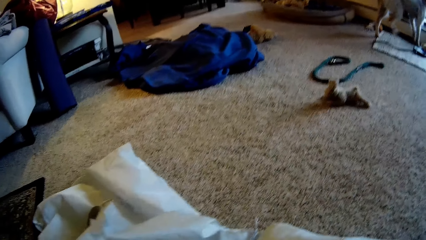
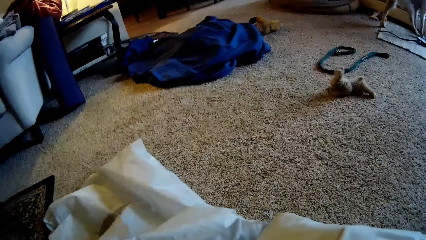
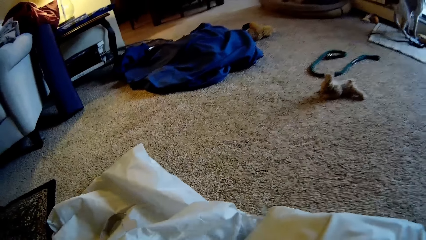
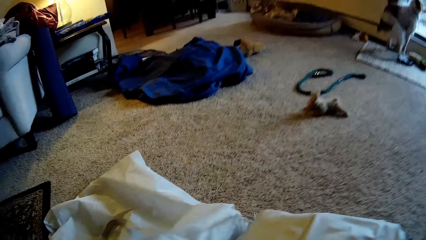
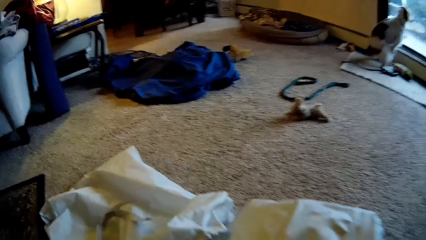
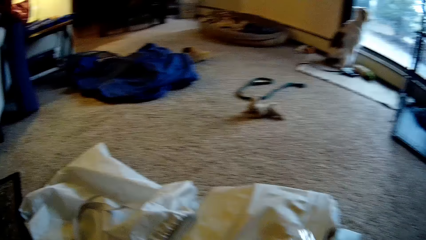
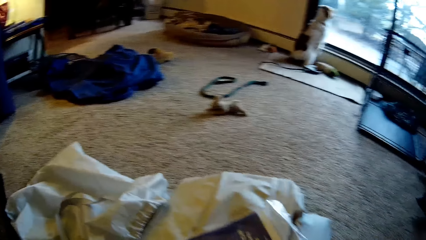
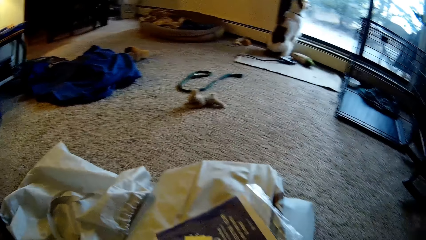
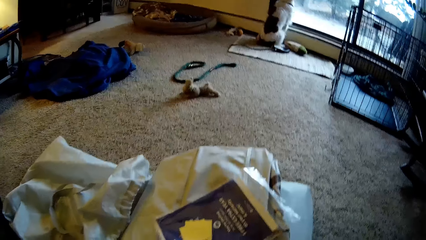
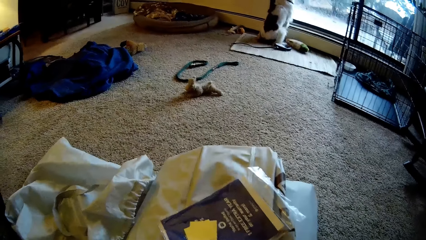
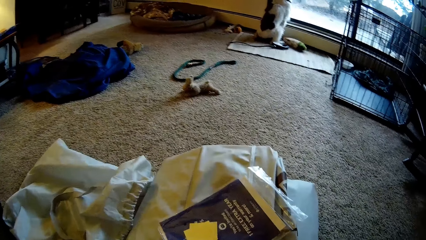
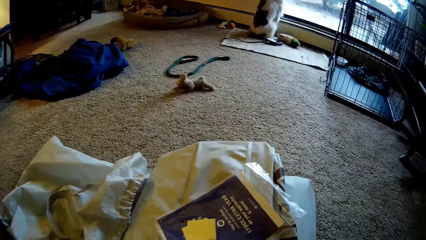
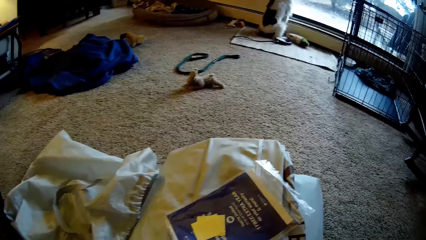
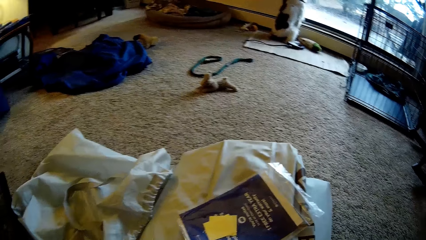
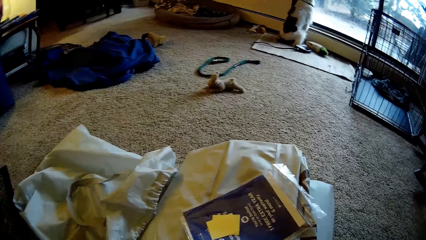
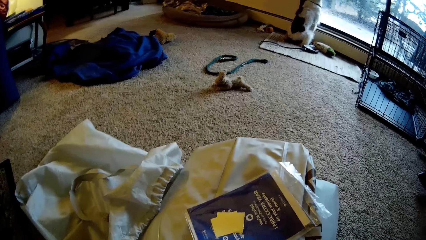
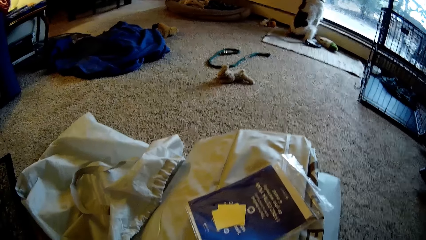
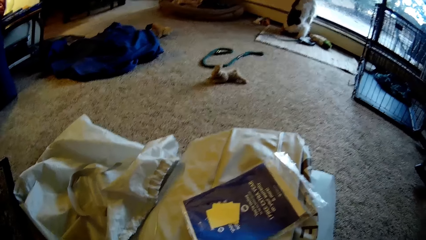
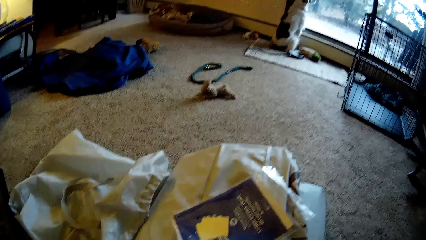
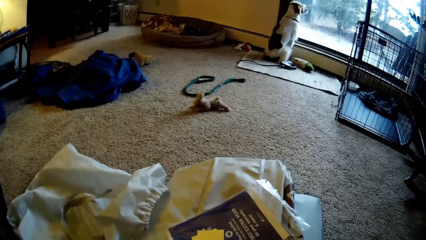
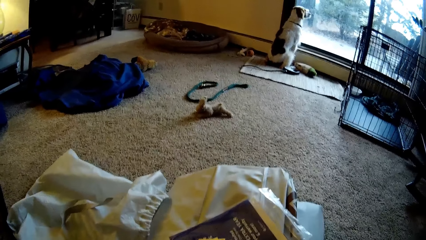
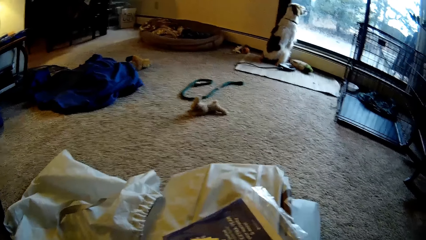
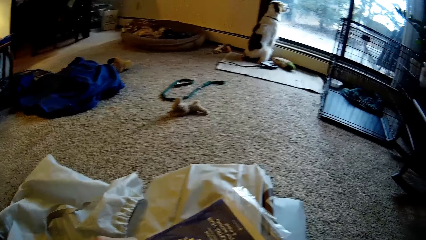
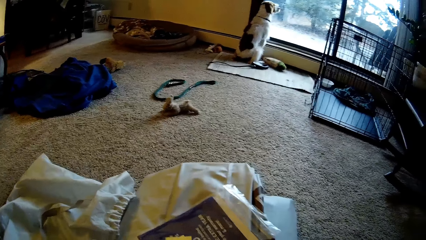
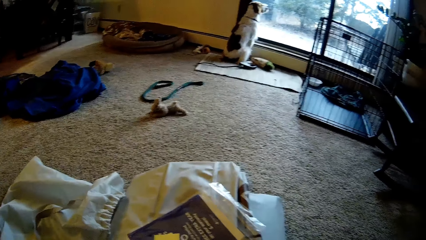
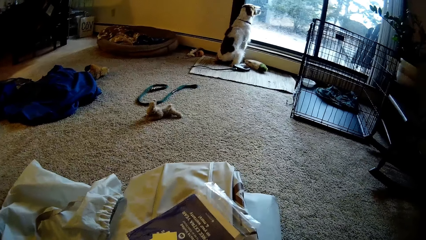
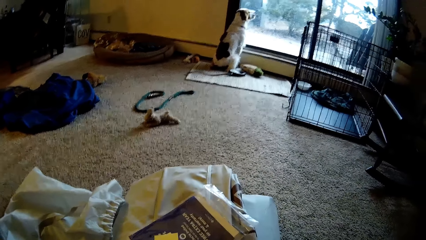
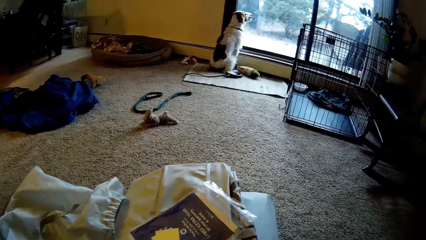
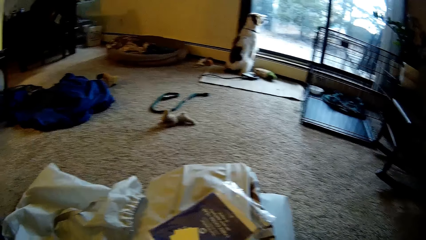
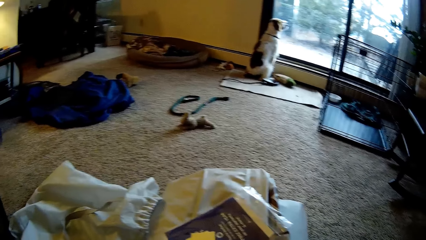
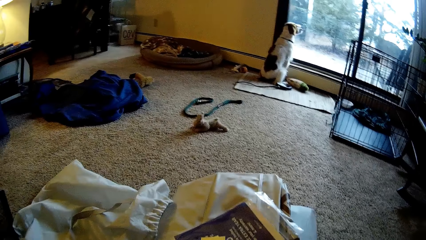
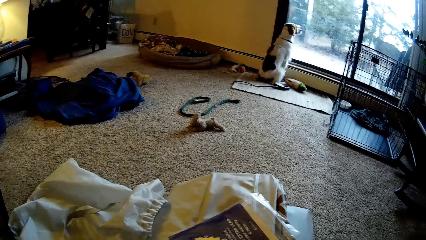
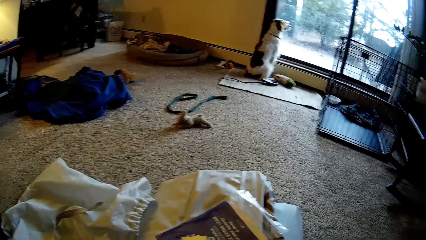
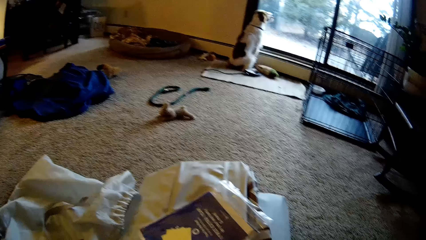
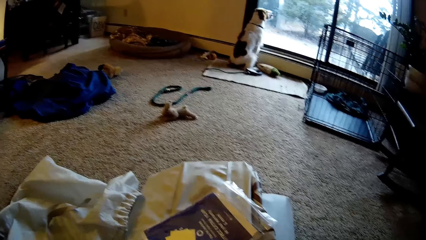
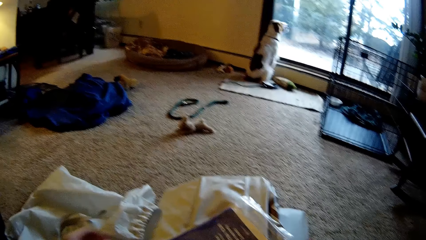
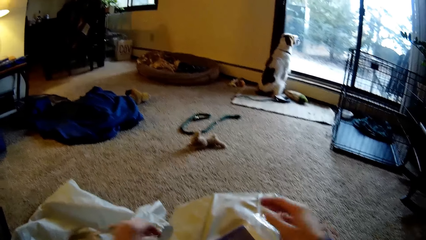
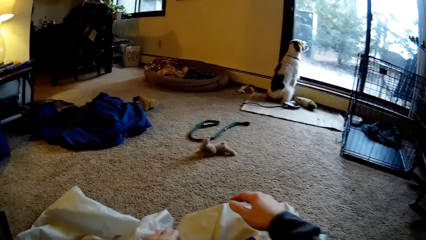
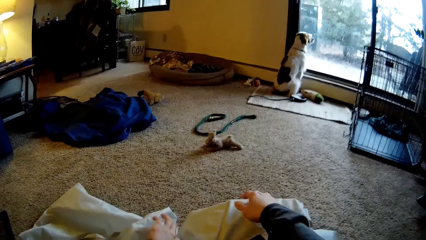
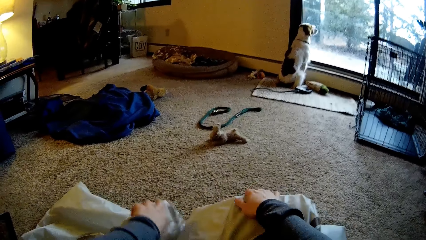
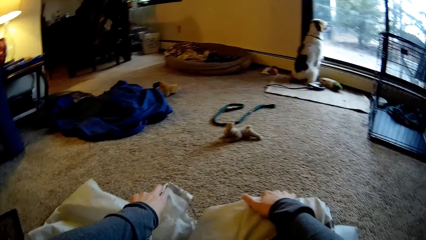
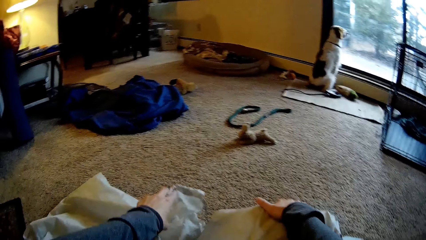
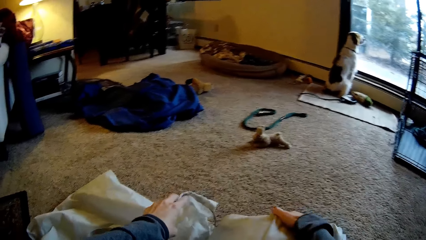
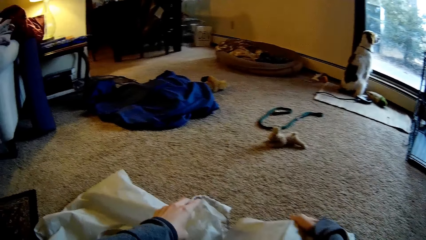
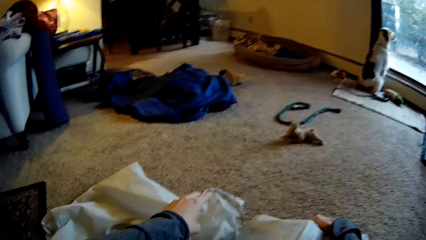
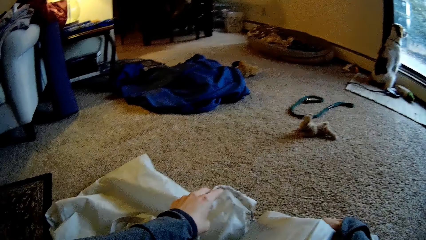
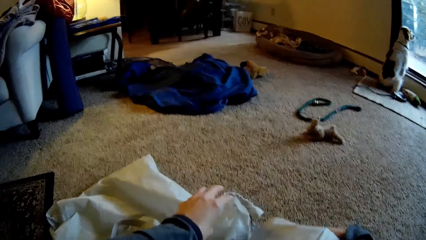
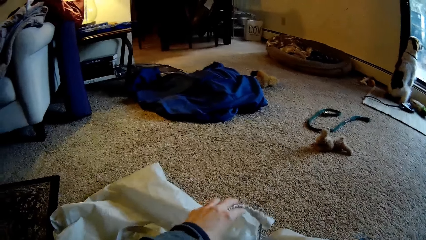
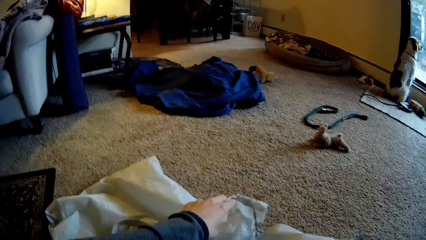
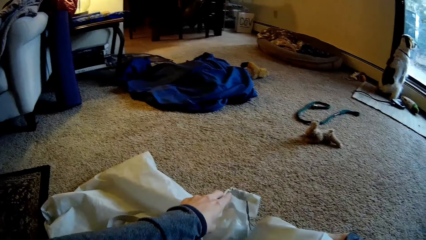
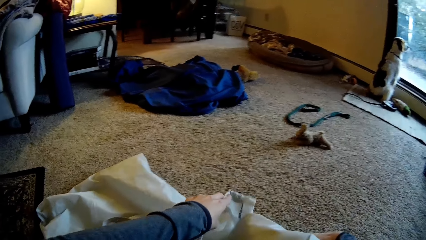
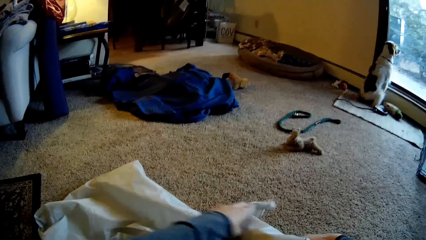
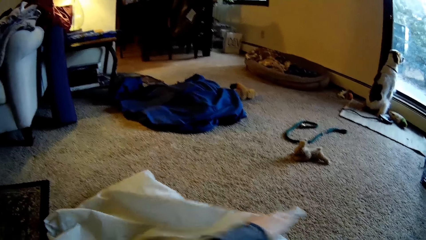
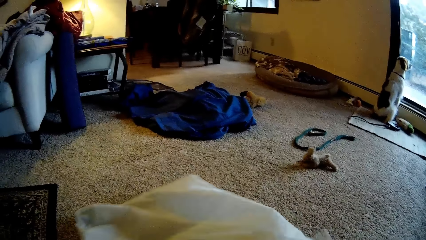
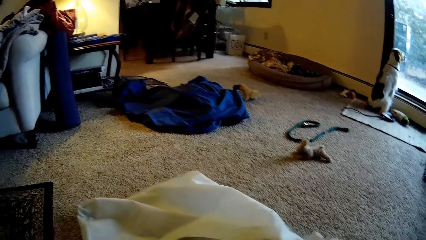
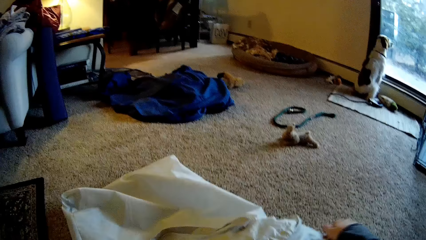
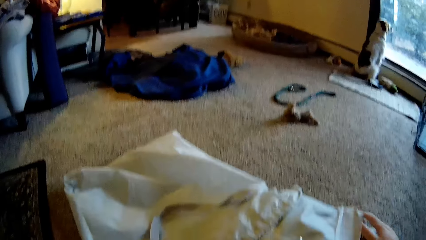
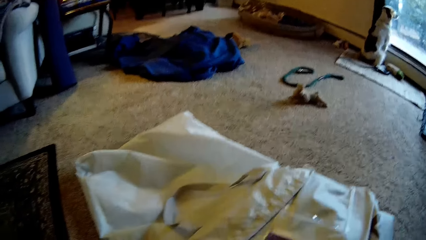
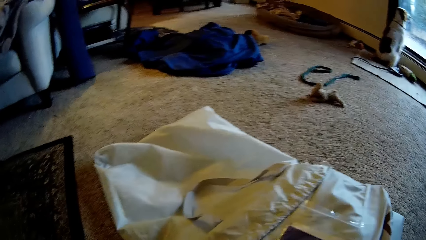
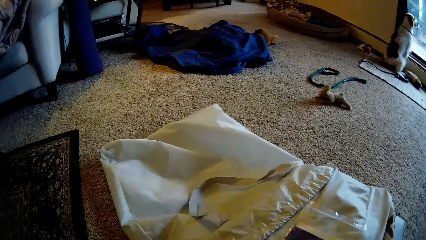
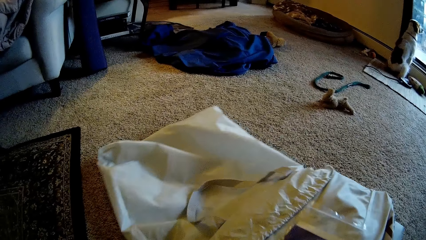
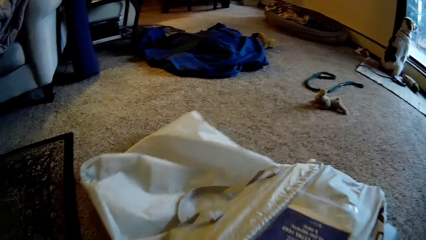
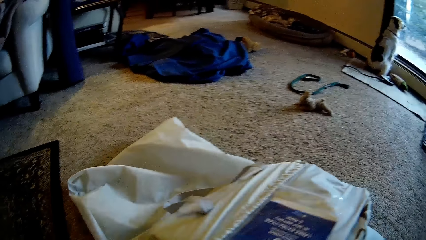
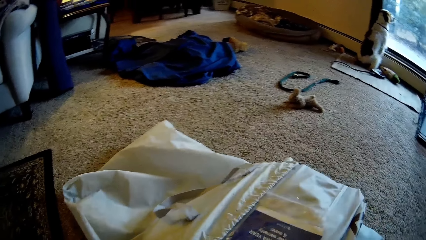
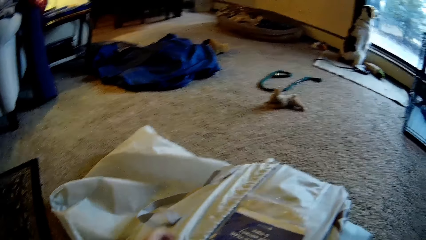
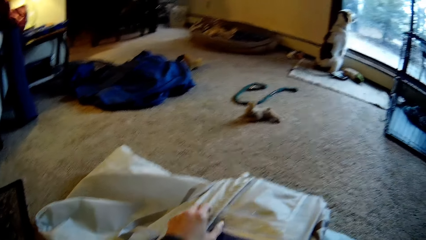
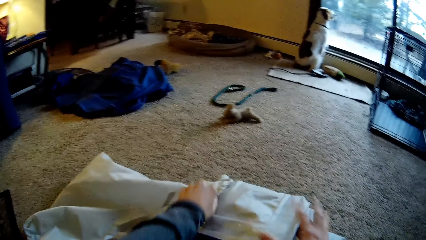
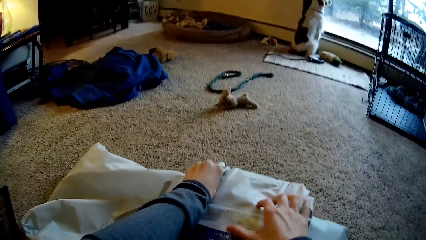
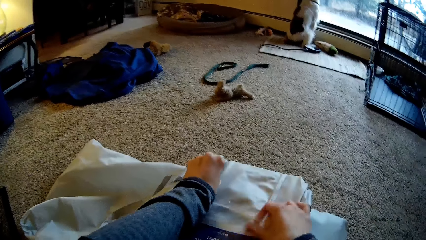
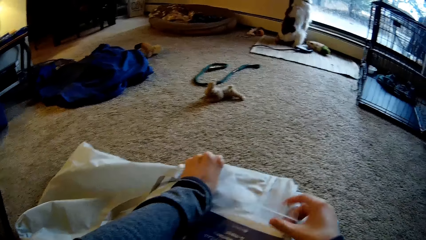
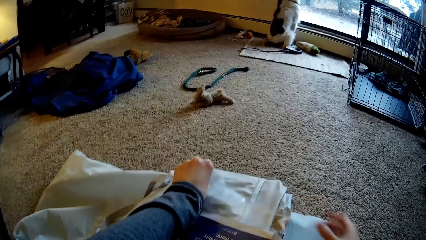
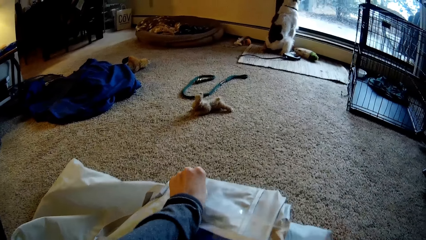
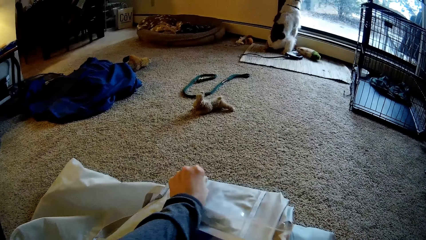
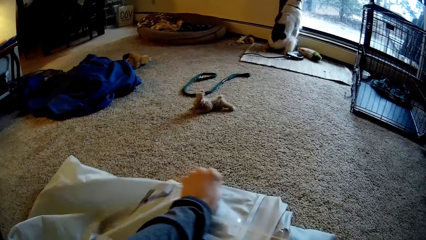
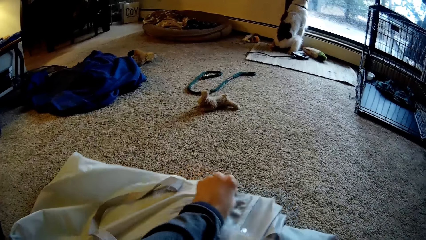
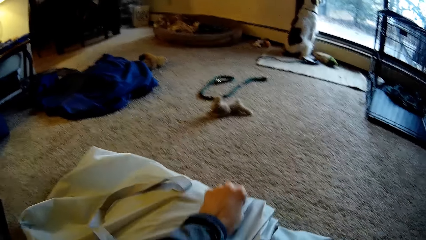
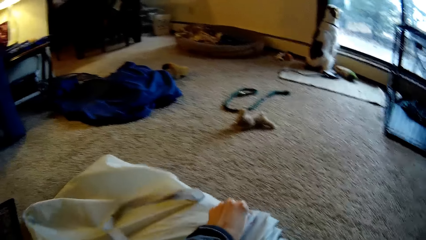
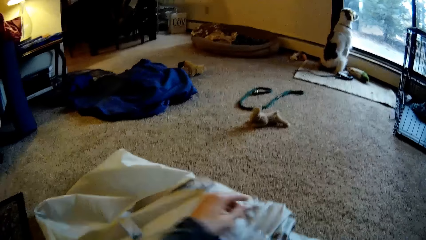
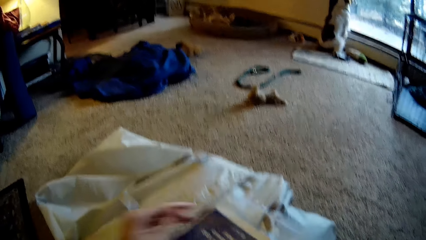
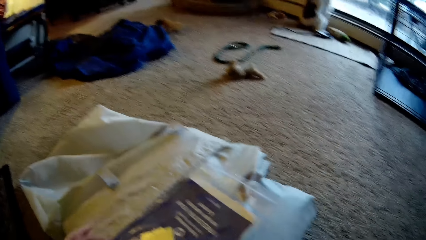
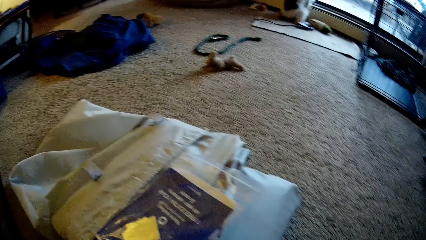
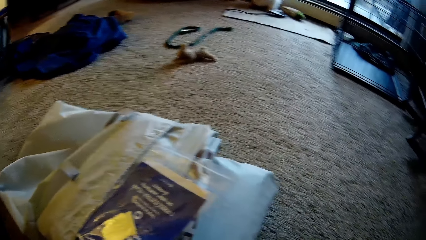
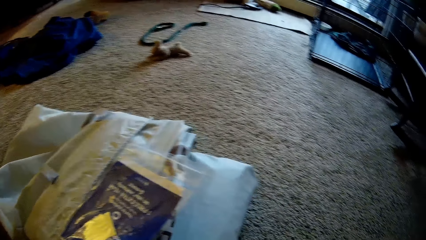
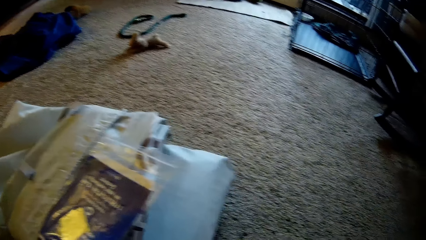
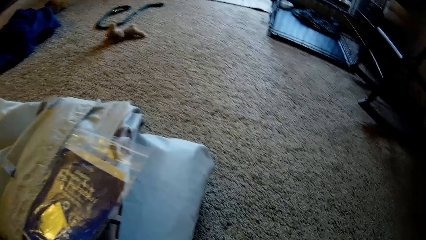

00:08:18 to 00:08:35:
The dog sits down beside the window of the apartment. The camera wearer places a notebook on the bedsheet with his right hand. He puts the bedsheet inside the big bag with his hands.
